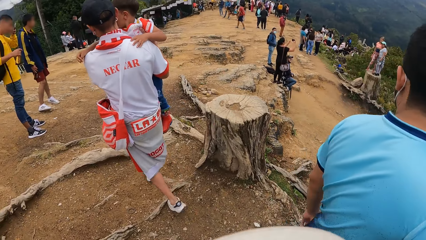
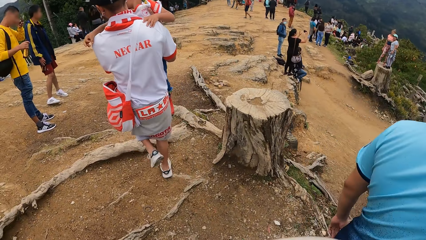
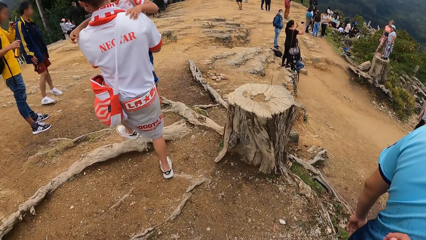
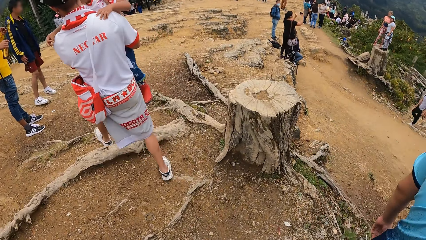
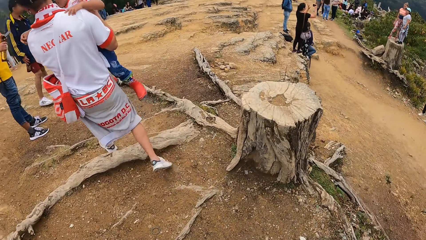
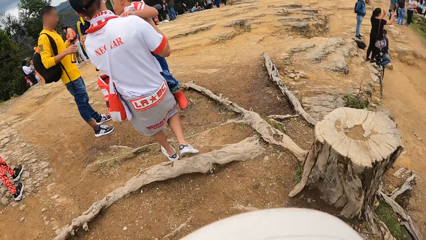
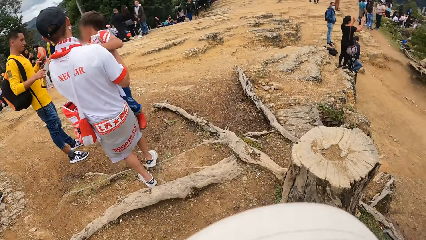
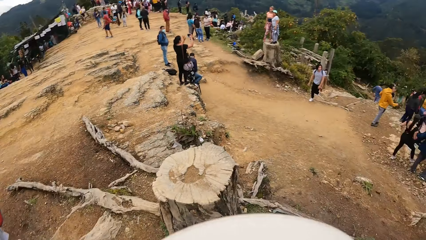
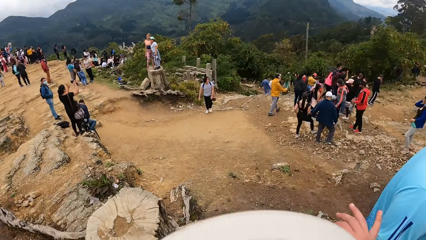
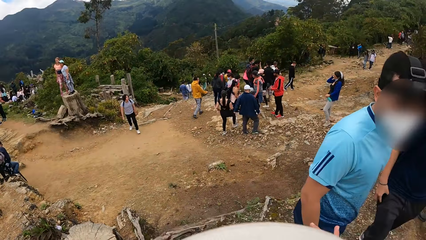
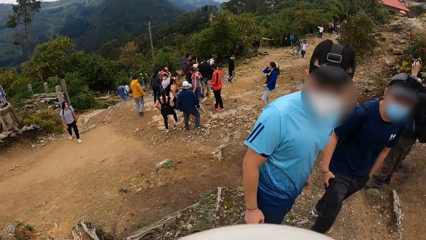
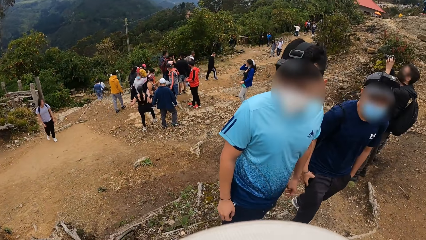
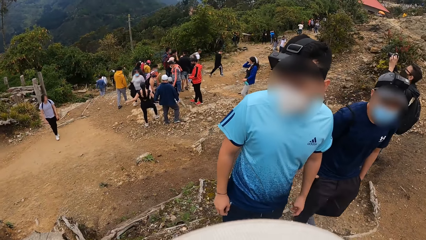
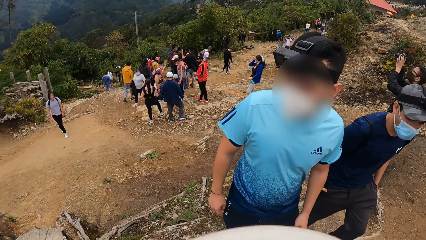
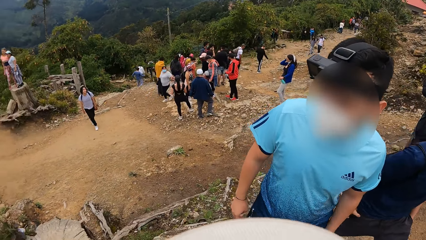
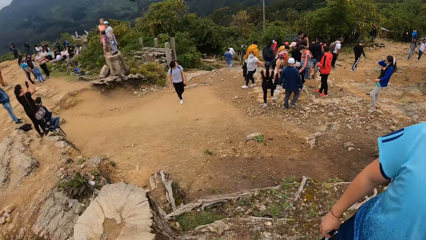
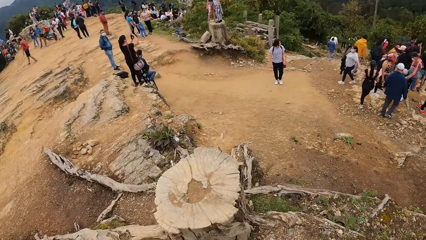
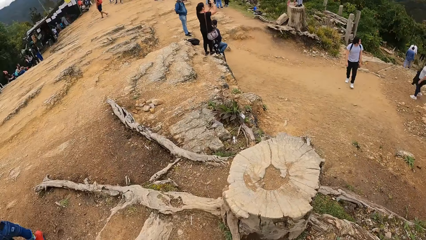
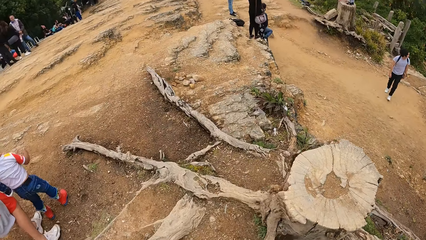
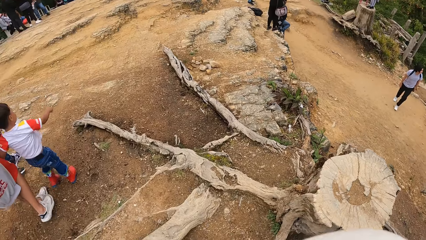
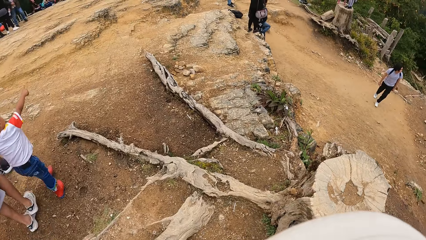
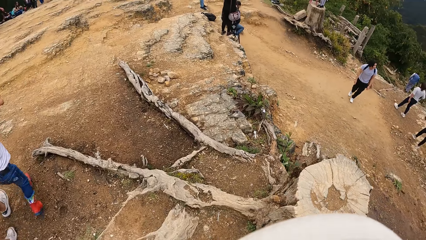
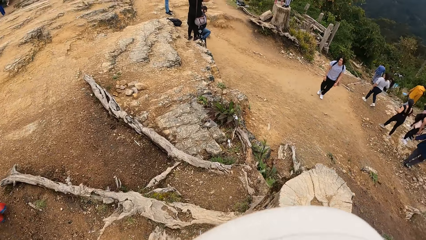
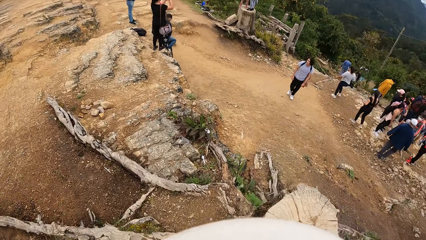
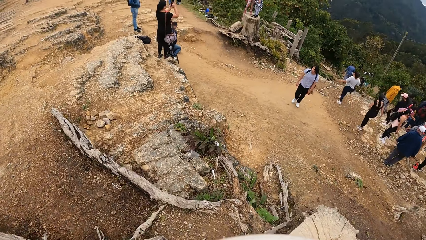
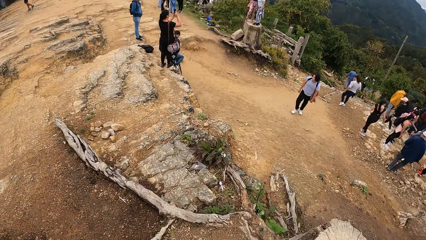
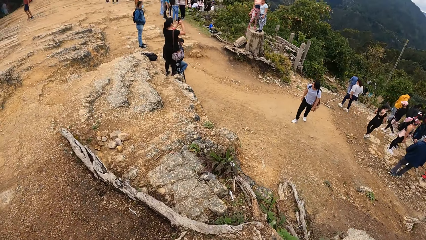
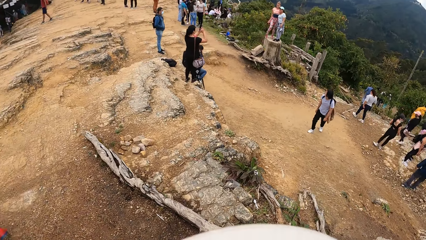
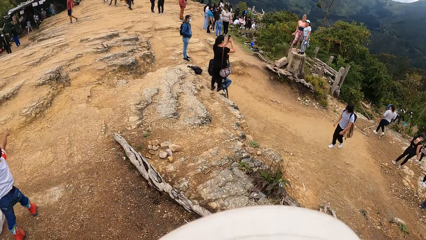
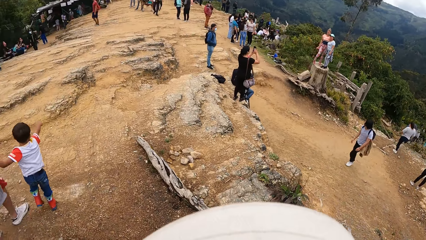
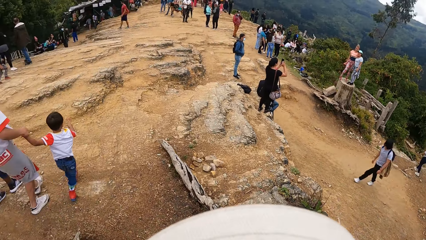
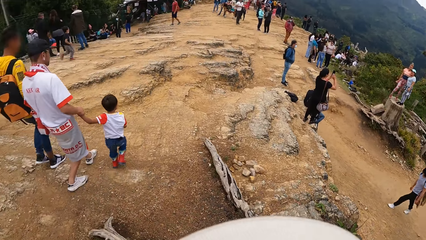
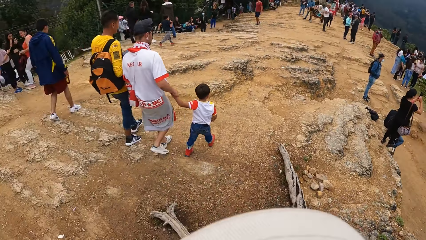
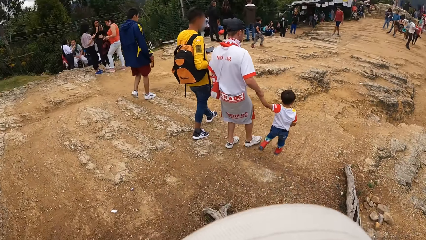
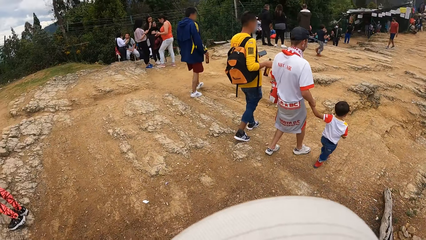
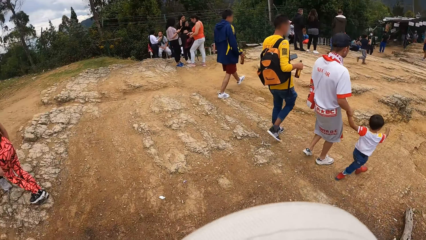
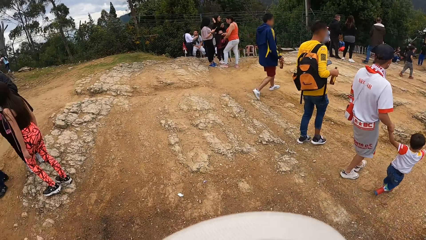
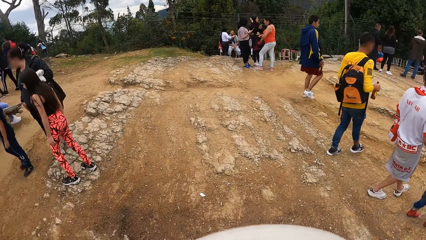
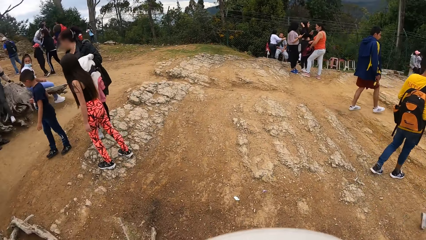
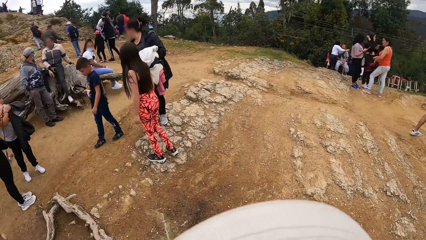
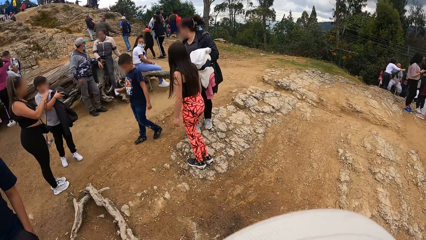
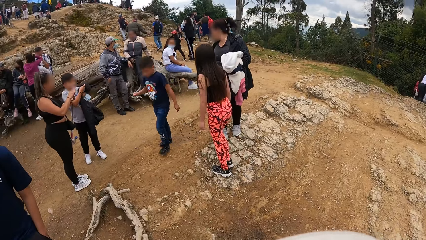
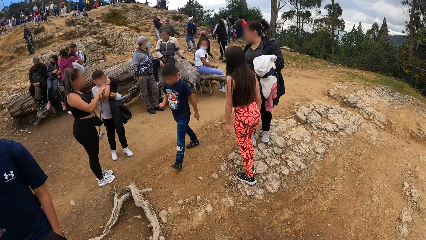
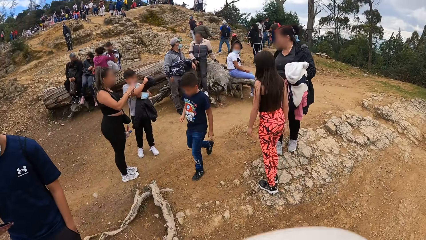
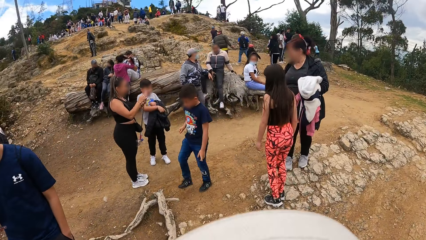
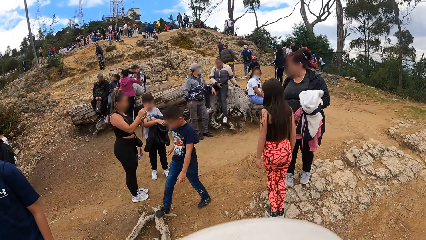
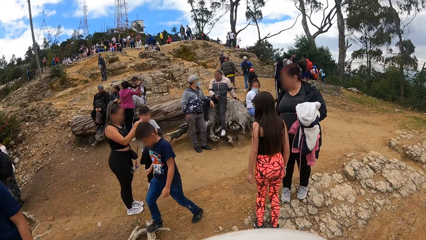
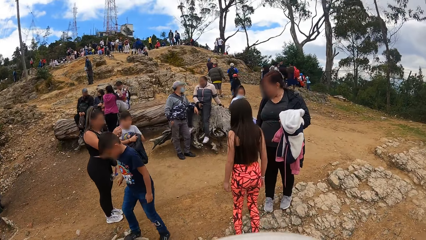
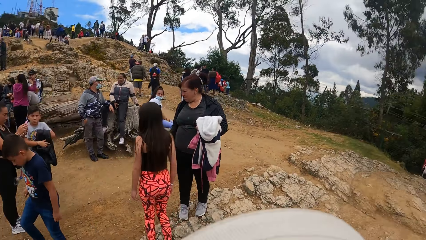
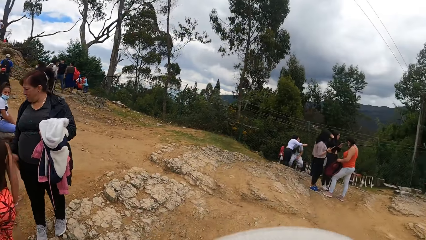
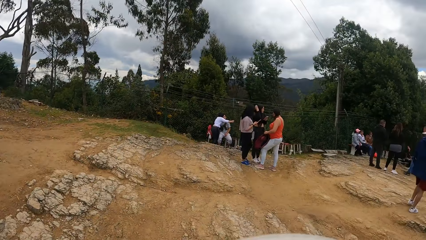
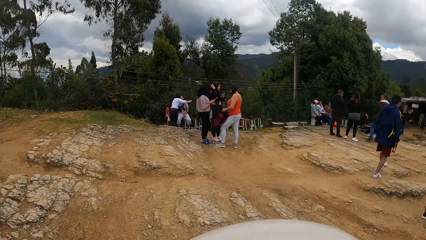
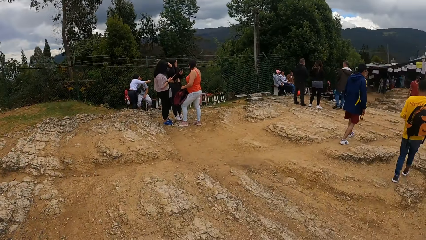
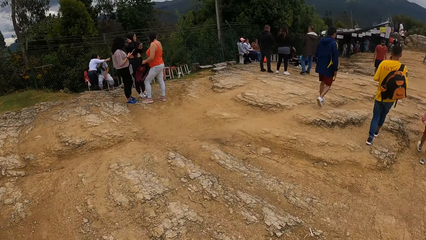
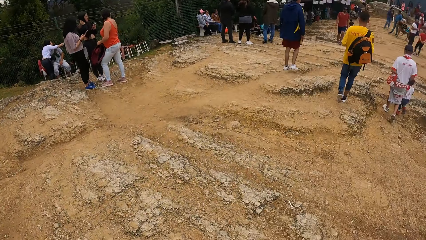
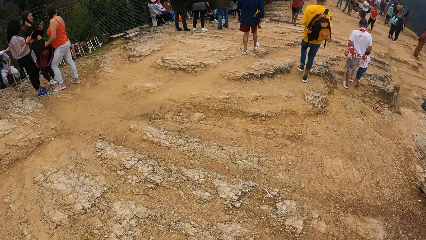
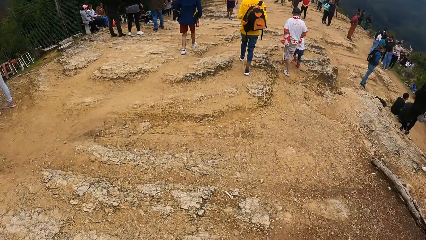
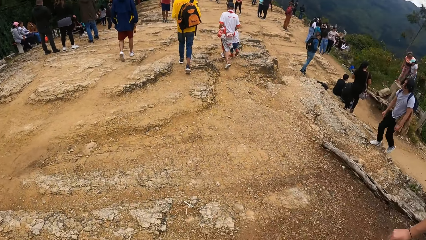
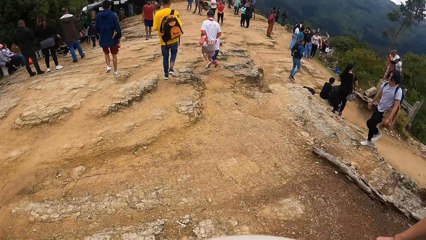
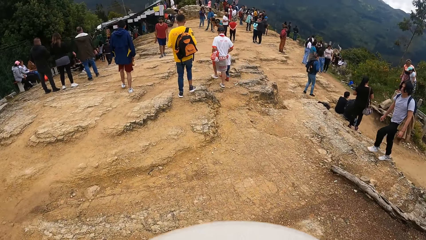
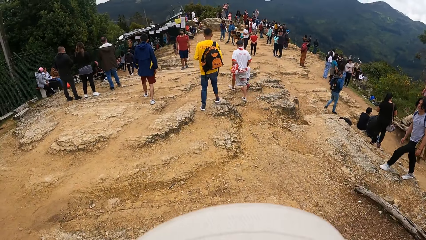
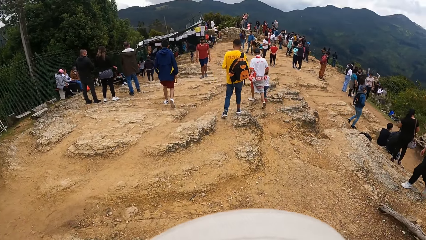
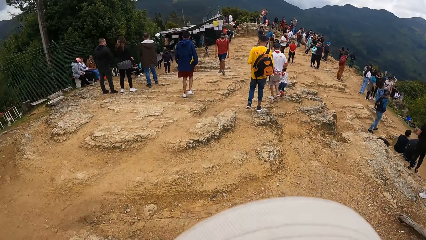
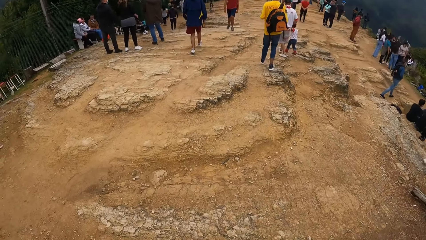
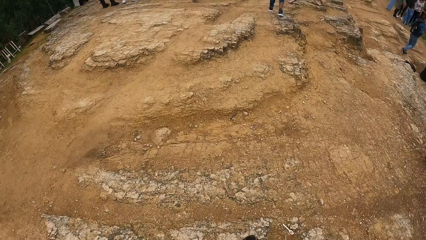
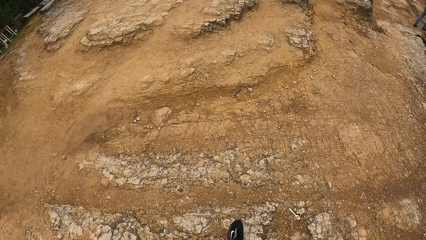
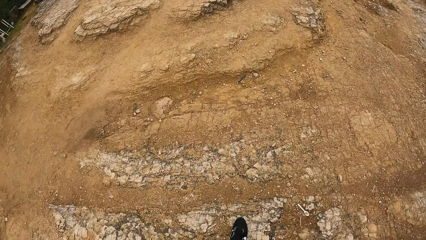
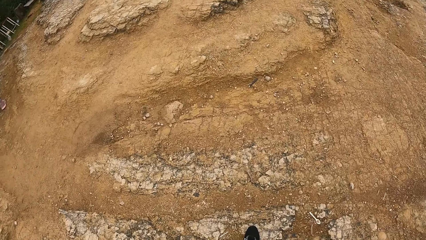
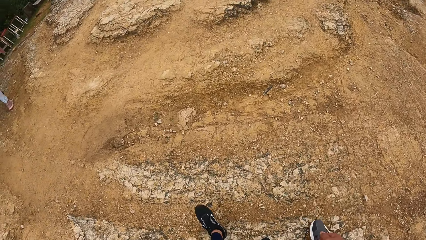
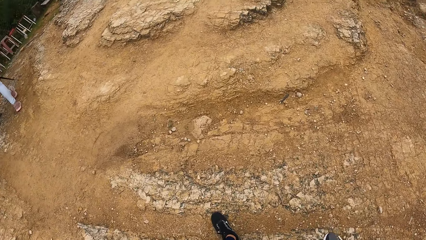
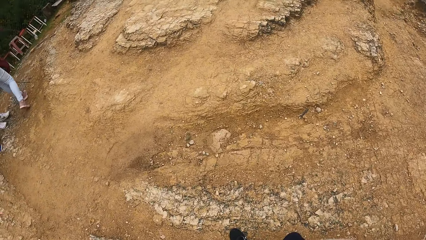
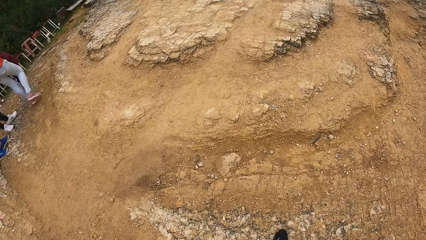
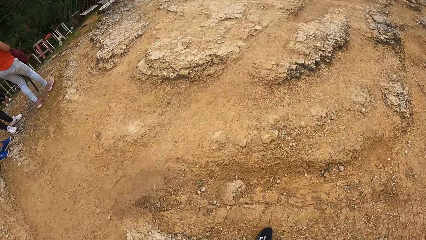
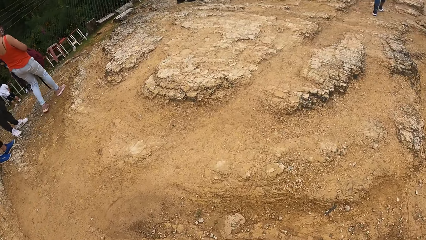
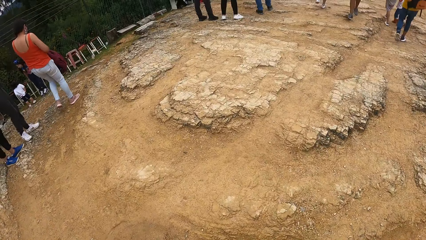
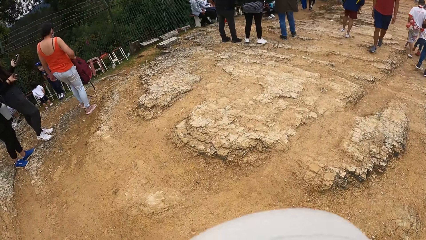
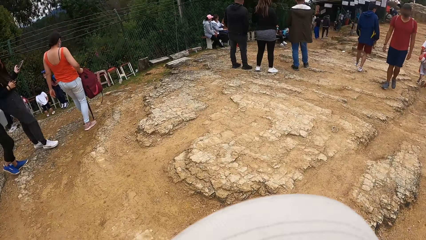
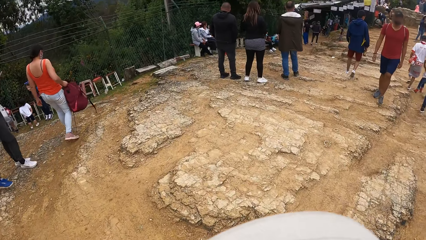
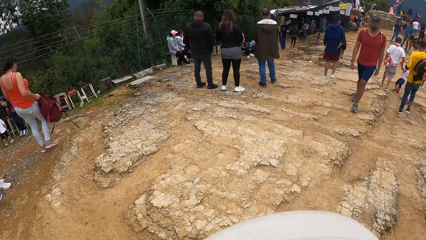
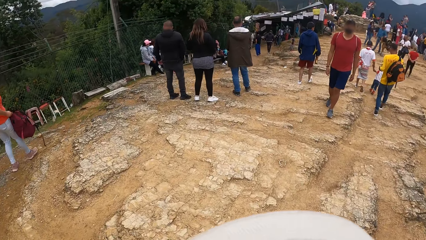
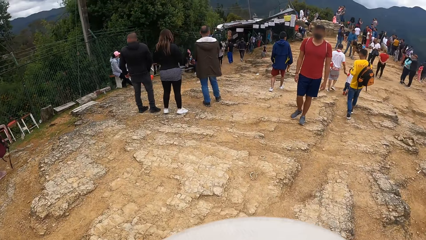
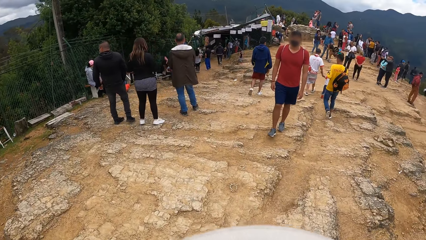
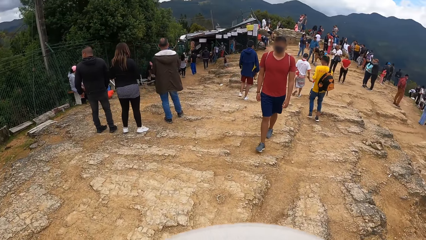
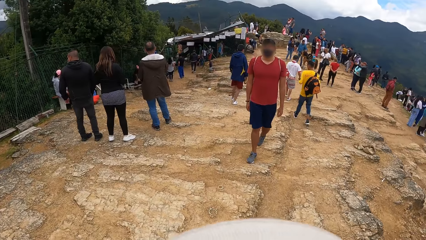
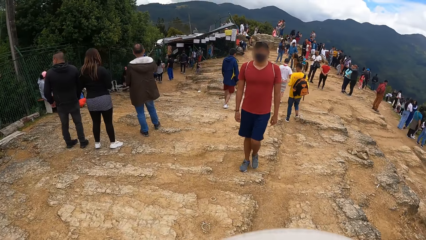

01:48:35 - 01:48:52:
The camera wearer walks at the mountain. A man and another man walk on the mountain.
